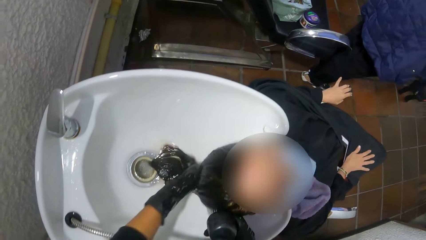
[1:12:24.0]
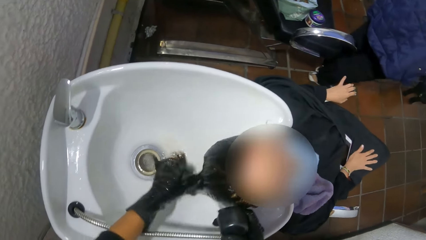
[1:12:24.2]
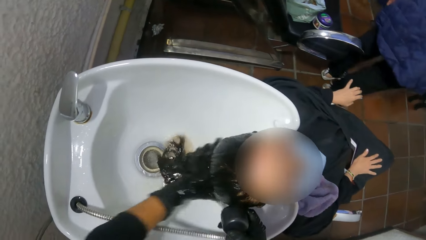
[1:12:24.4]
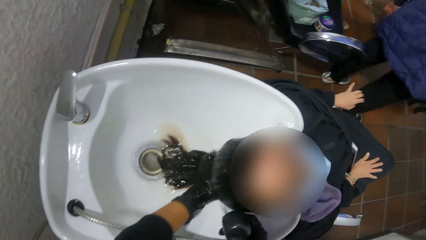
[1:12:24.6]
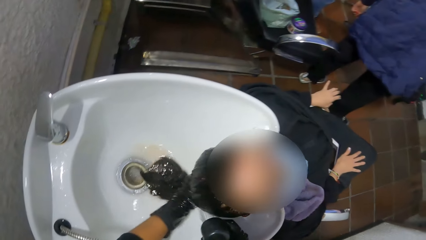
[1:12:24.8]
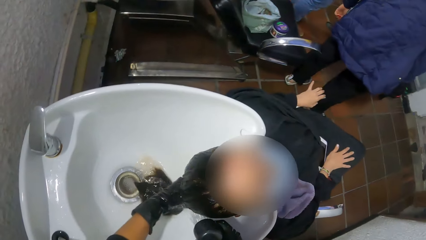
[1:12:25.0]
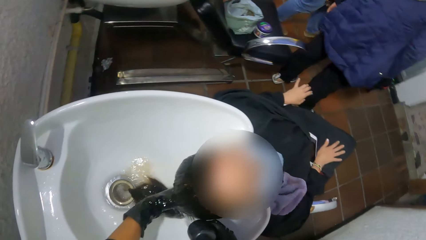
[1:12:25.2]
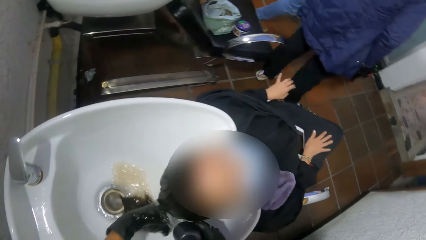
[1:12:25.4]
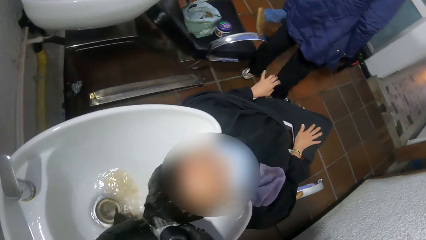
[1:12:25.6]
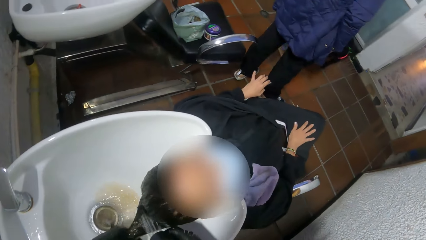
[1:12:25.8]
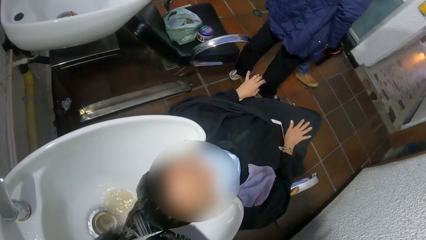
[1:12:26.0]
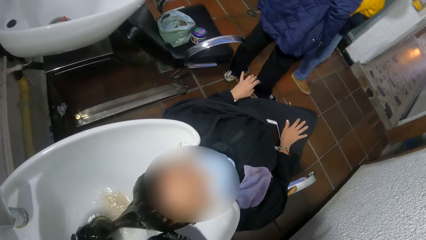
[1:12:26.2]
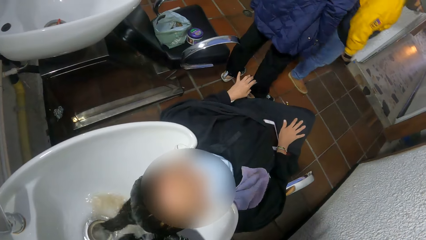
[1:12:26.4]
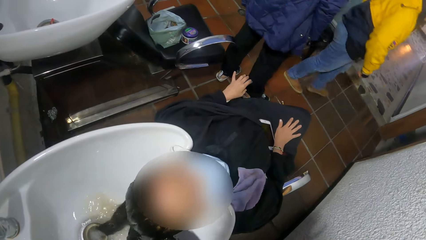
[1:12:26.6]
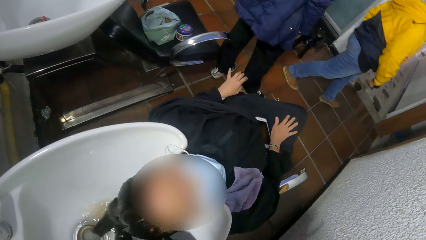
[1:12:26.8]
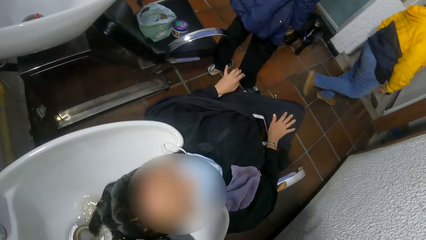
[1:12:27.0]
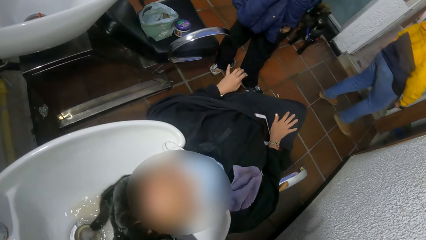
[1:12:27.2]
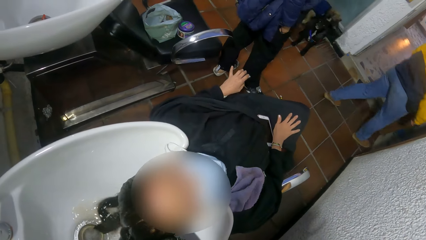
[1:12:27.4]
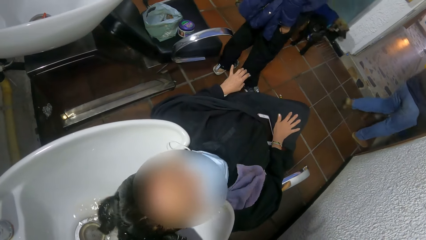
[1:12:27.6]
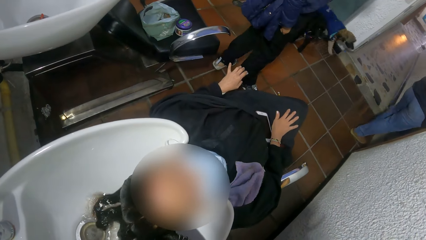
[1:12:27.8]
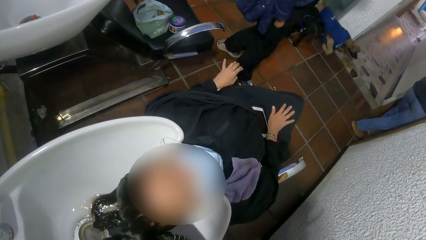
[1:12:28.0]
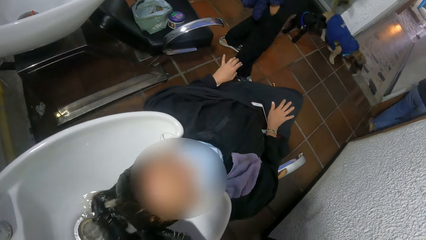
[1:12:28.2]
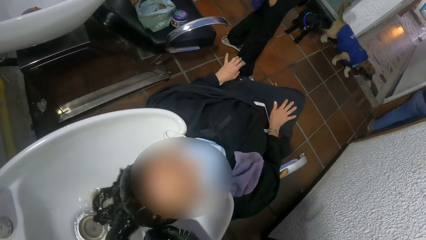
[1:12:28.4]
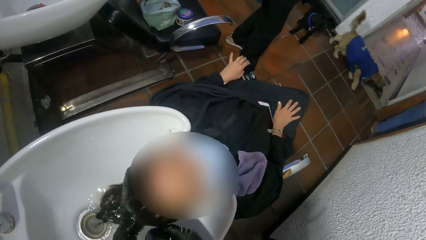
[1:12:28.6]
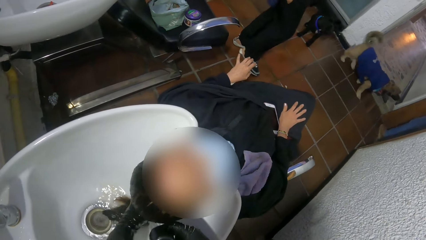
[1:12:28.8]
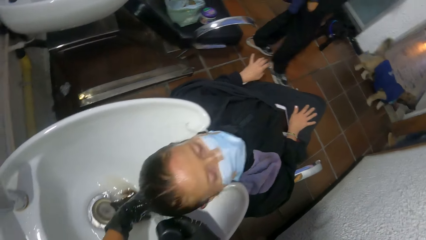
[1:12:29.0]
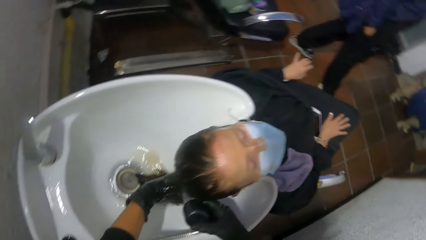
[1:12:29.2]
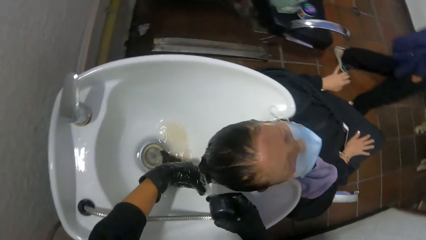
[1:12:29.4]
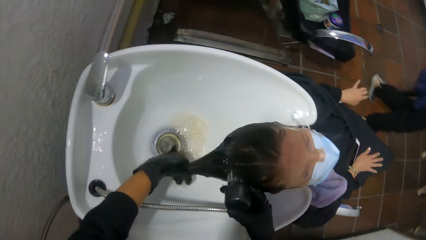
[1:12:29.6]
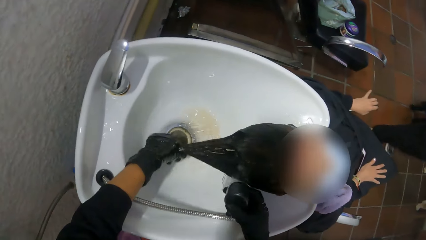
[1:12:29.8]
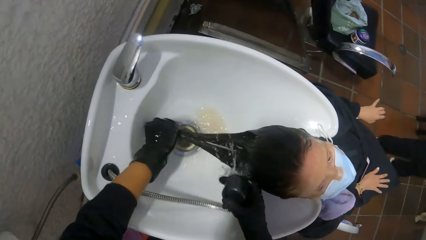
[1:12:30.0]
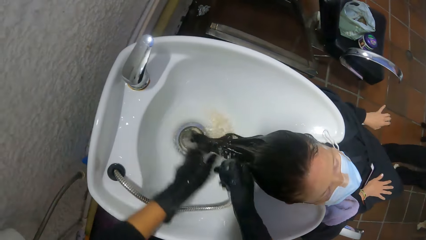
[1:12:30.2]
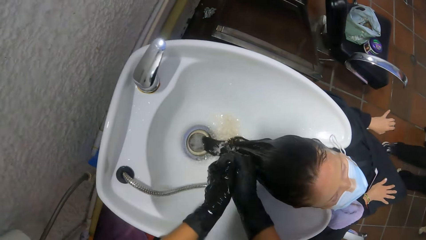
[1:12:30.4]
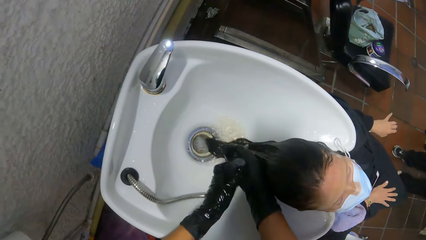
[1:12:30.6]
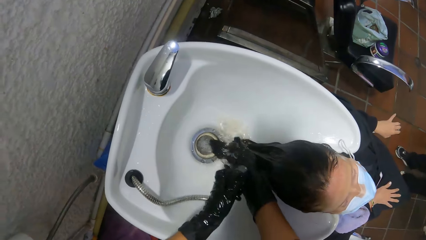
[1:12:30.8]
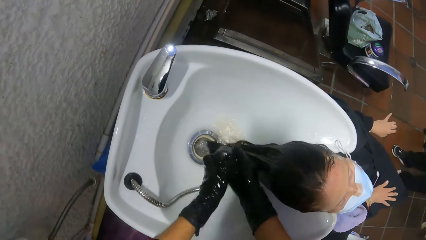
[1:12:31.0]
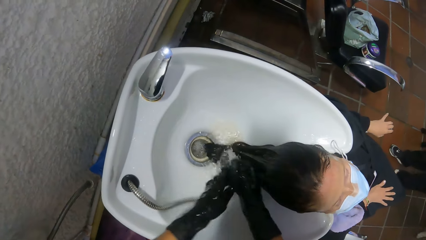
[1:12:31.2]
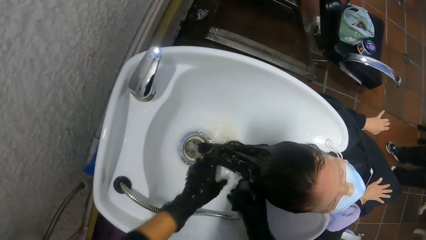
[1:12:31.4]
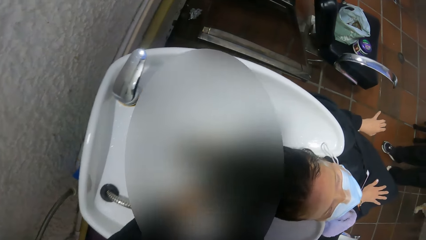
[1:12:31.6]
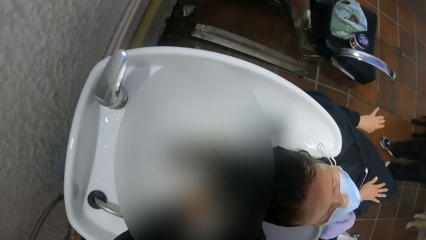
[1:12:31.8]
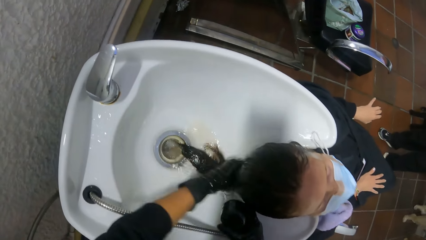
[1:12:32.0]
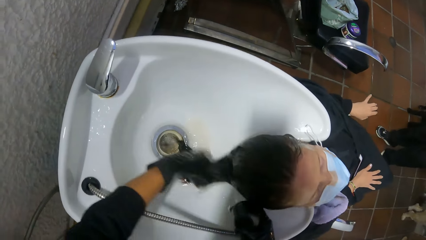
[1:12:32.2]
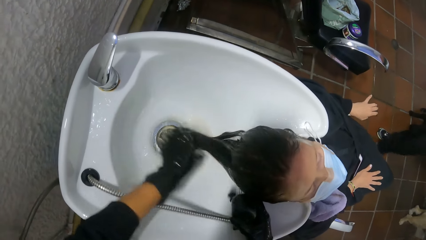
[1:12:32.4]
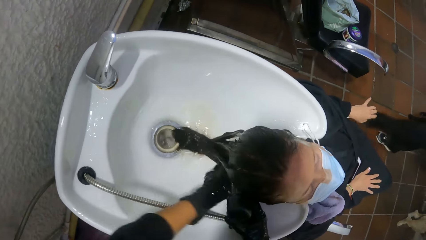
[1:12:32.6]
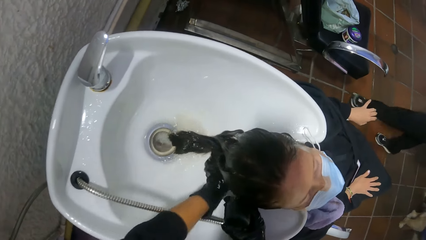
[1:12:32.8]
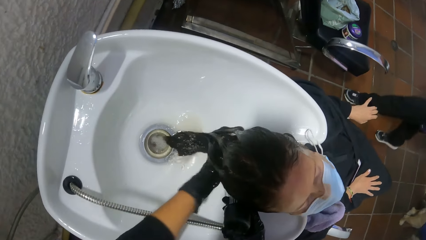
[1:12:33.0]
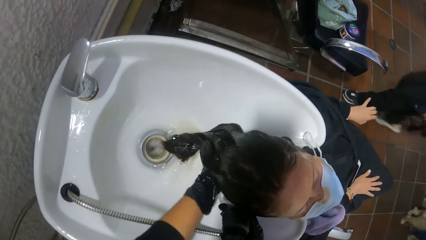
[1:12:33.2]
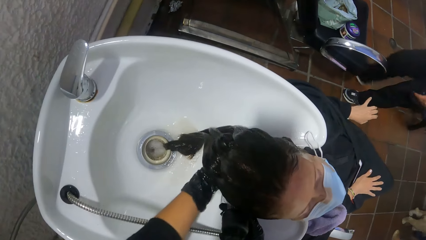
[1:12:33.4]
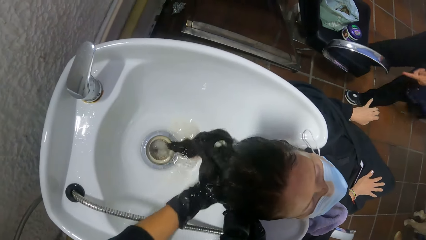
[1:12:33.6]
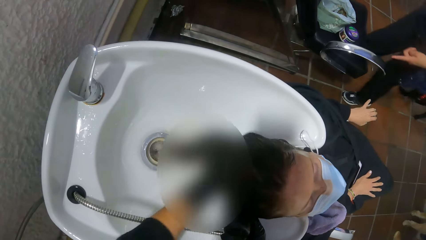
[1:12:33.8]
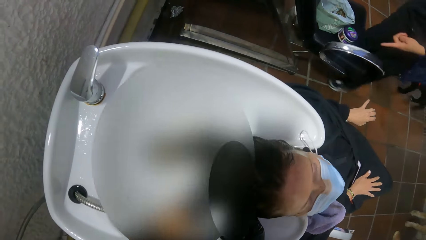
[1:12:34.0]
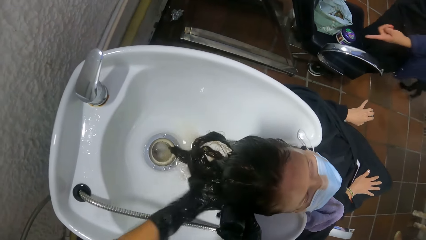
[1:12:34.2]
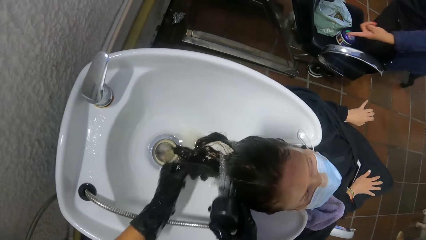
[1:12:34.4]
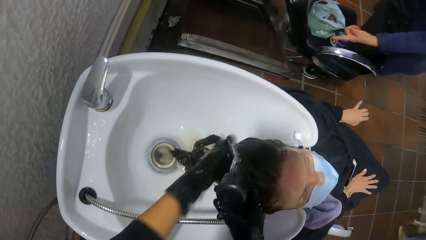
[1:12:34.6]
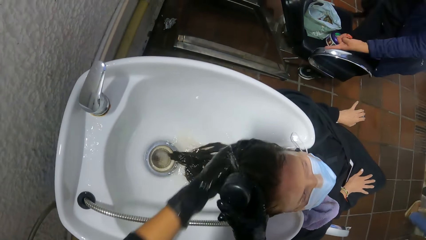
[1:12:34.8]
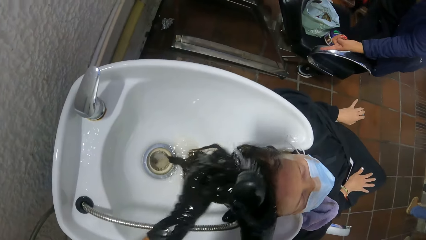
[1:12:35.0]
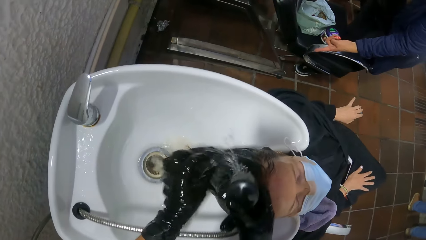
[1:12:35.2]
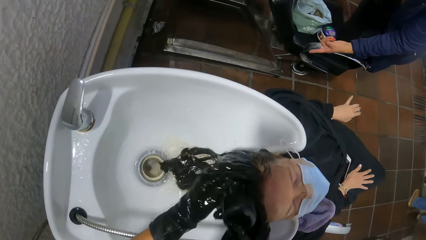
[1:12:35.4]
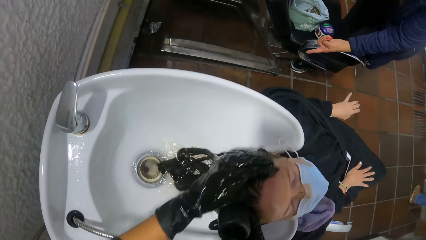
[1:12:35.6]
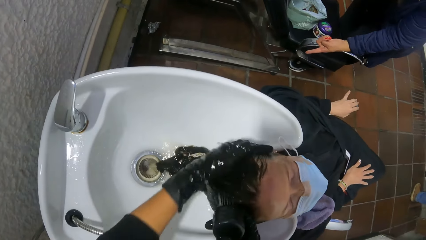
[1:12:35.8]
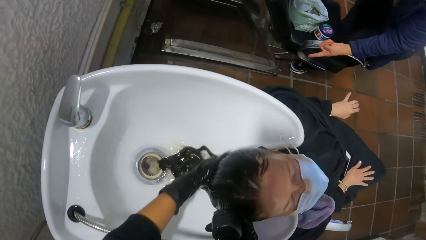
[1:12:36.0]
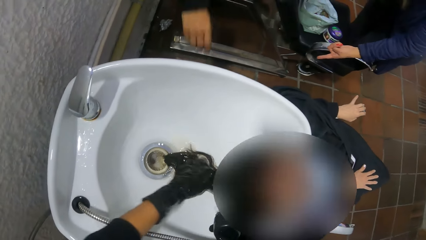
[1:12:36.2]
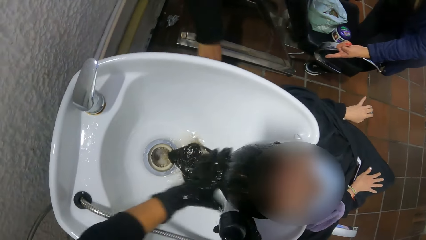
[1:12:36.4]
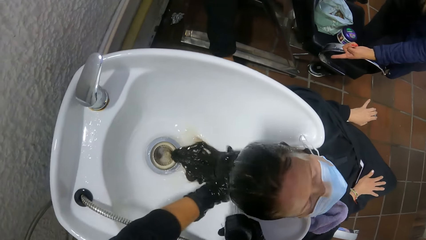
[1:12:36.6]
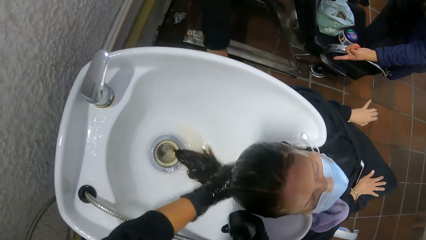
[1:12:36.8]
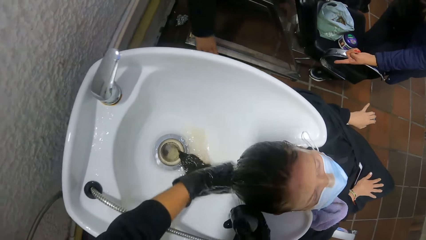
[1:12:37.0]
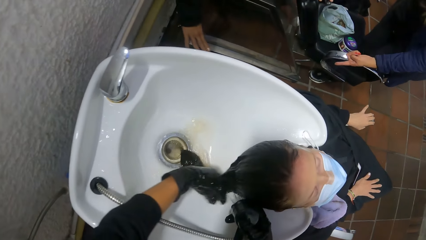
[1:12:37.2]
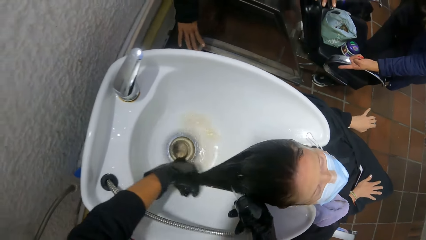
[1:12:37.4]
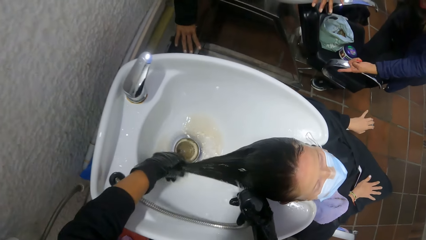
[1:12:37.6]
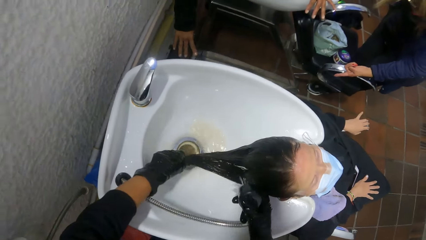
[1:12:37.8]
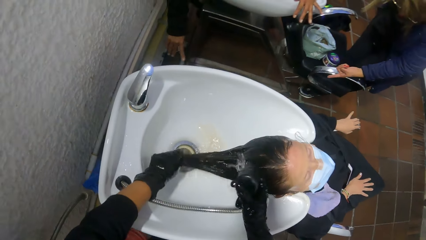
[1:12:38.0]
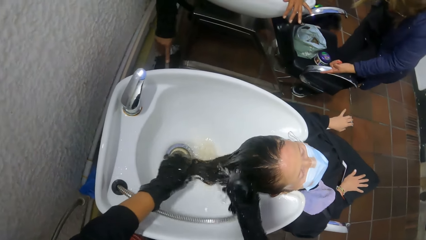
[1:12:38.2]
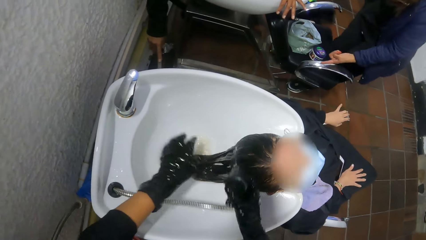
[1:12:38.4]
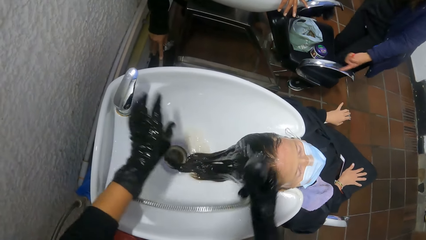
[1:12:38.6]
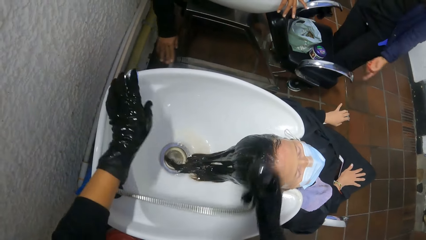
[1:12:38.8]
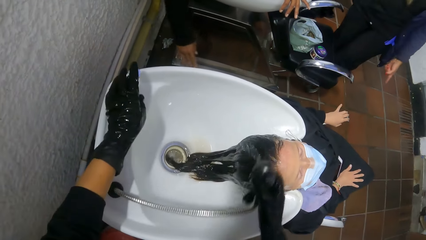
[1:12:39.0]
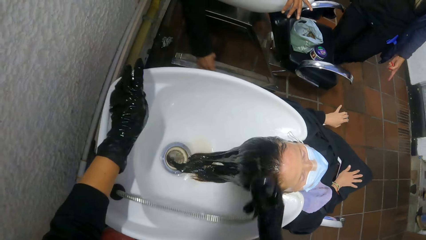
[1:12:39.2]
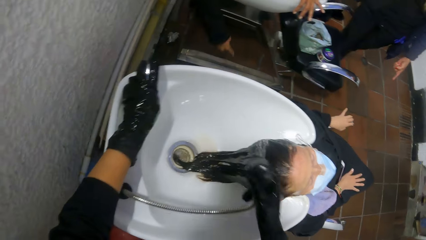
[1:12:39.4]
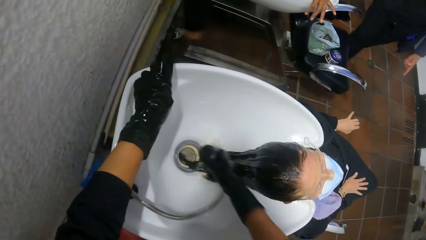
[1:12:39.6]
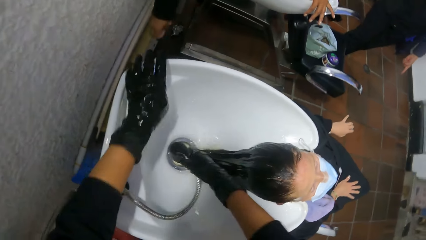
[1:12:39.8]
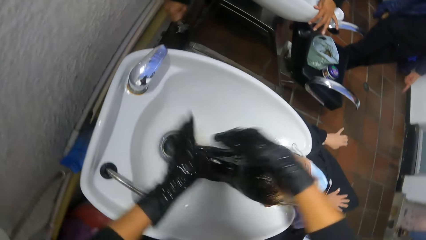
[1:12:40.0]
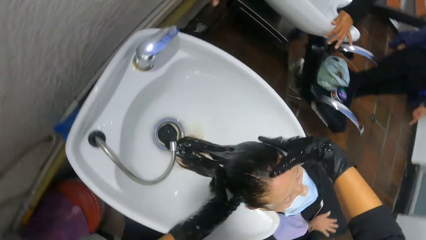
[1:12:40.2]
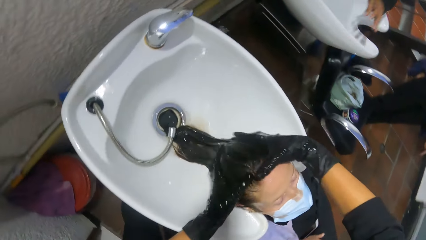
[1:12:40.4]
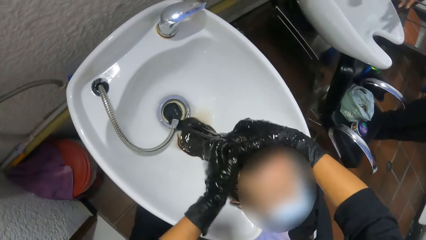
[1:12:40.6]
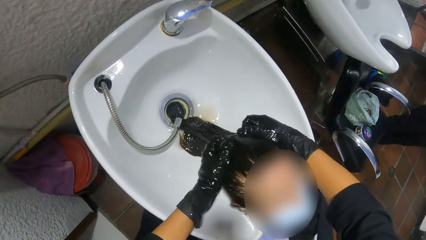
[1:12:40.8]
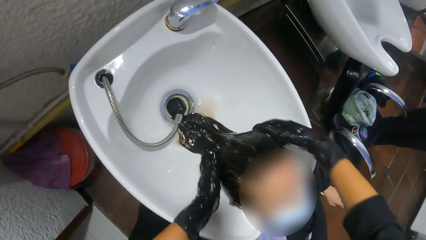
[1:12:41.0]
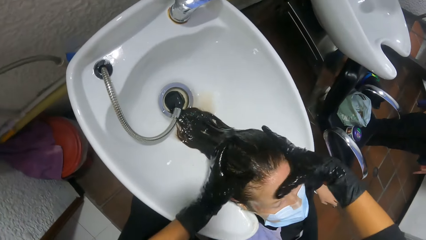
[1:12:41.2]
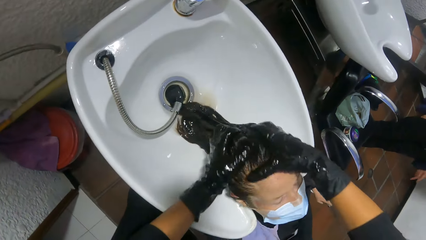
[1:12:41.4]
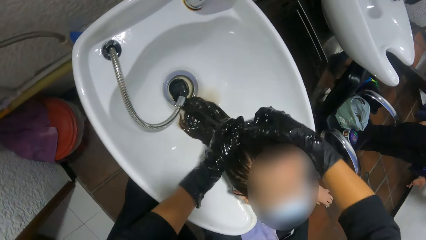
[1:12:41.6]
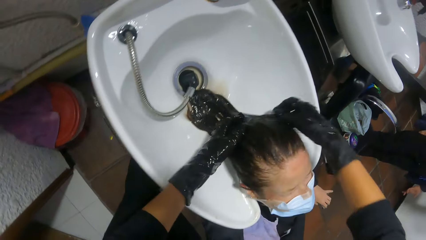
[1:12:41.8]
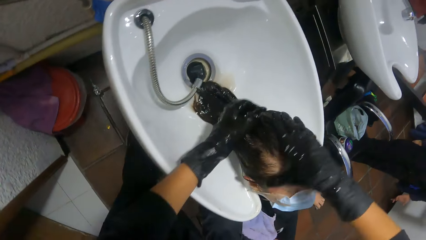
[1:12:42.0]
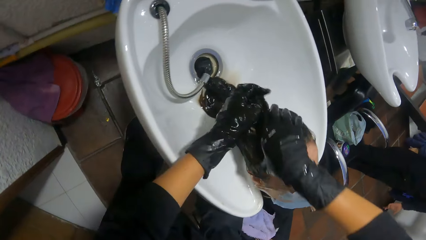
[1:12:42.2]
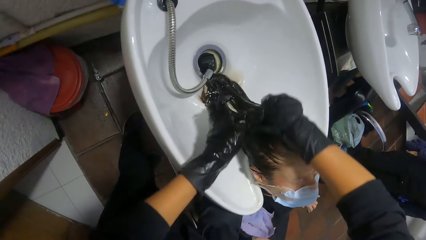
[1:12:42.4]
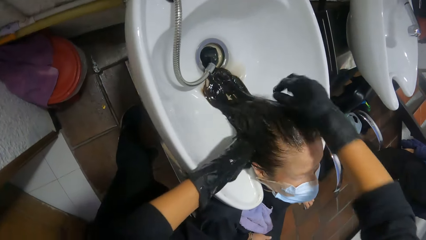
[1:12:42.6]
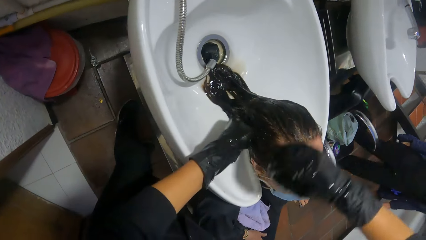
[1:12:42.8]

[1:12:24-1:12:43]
The camera wearer transfers the hand shower from her right hand to her left hand. She rinses her right hand with water from the hand shower in her left hand. She transfers the hand shower from her left hand to her right hand. She rinses off relaxer on the woman's hair with water from the hand shower in her right hand. She puts off the hand shower tap with her left hand. She drops the hand shower in a sink with her right hand. She smoothens the woman's hair with both hands. She washes the hair with her hands.
